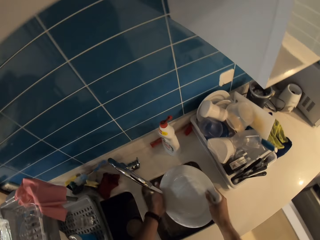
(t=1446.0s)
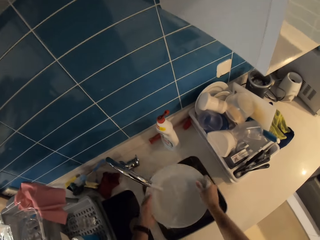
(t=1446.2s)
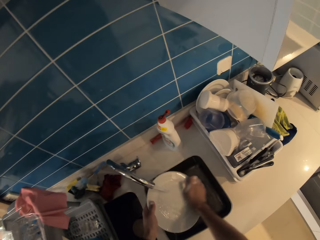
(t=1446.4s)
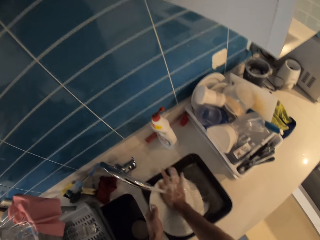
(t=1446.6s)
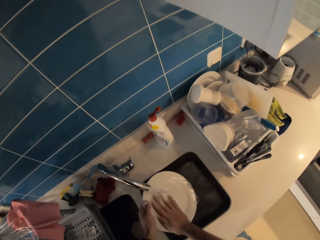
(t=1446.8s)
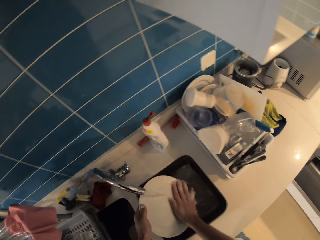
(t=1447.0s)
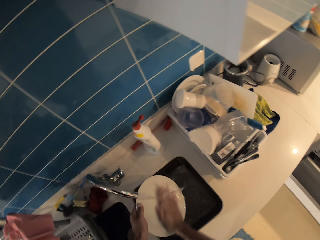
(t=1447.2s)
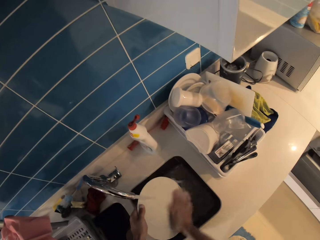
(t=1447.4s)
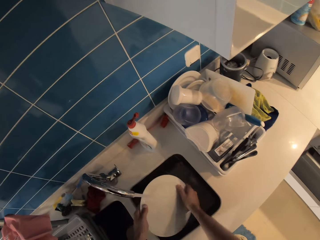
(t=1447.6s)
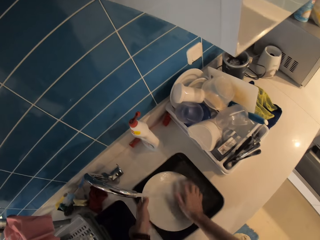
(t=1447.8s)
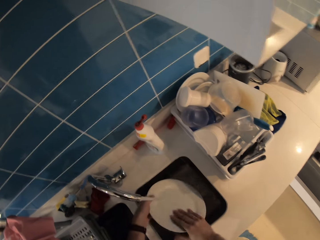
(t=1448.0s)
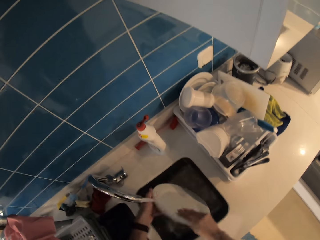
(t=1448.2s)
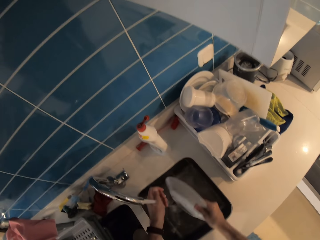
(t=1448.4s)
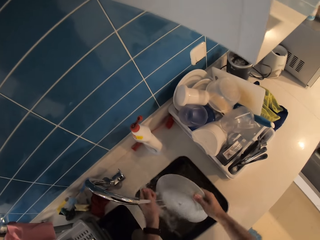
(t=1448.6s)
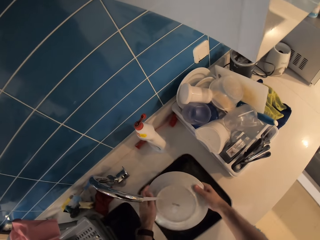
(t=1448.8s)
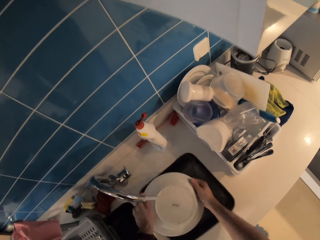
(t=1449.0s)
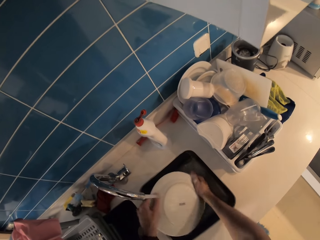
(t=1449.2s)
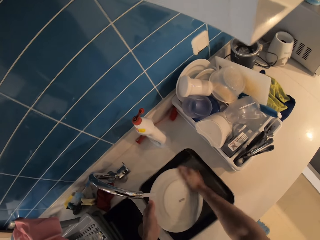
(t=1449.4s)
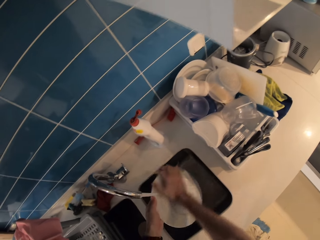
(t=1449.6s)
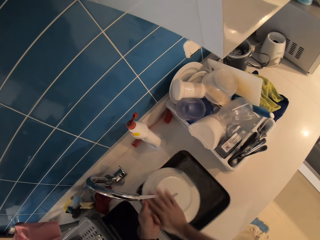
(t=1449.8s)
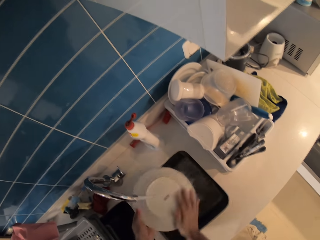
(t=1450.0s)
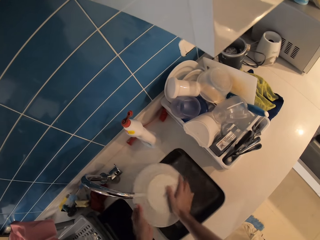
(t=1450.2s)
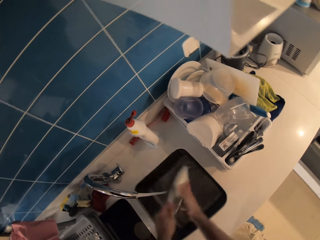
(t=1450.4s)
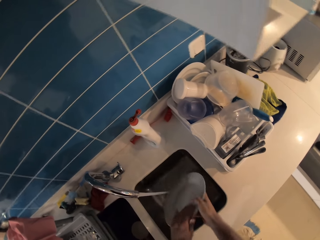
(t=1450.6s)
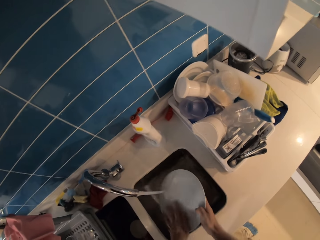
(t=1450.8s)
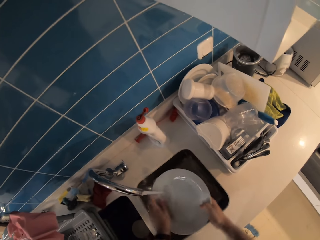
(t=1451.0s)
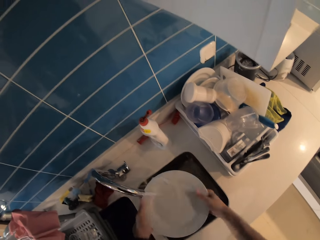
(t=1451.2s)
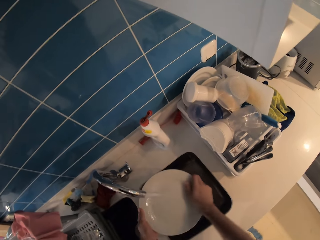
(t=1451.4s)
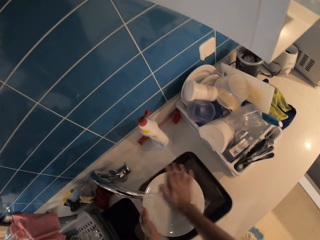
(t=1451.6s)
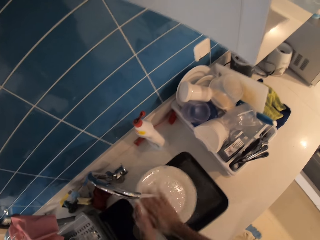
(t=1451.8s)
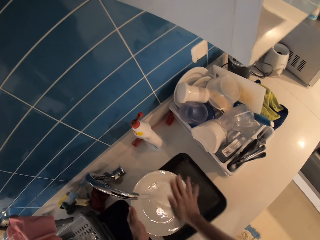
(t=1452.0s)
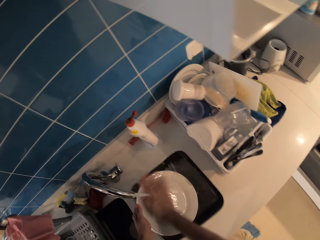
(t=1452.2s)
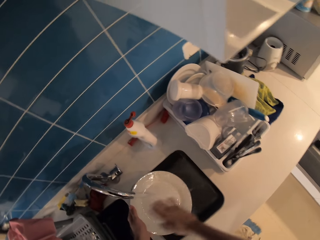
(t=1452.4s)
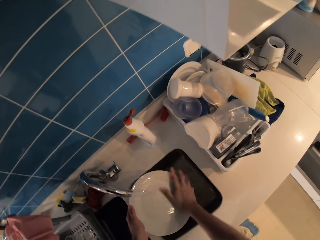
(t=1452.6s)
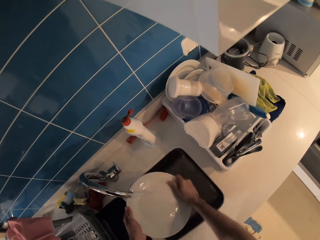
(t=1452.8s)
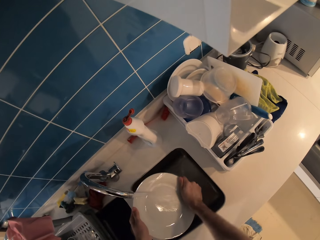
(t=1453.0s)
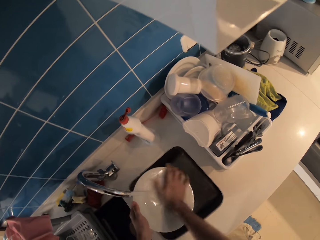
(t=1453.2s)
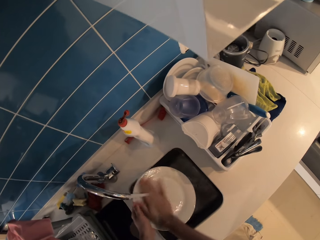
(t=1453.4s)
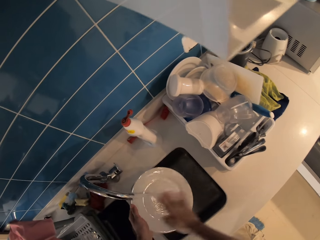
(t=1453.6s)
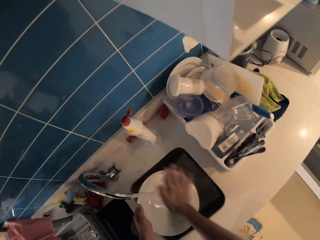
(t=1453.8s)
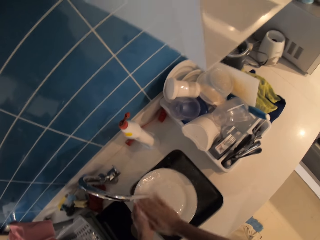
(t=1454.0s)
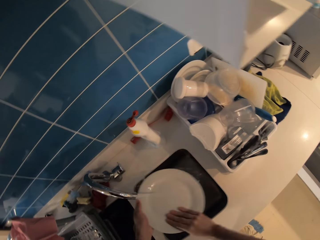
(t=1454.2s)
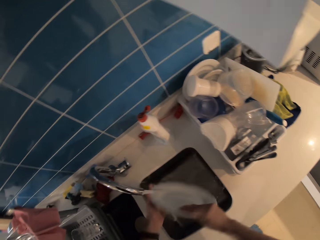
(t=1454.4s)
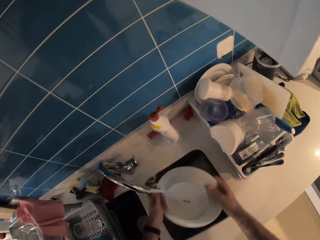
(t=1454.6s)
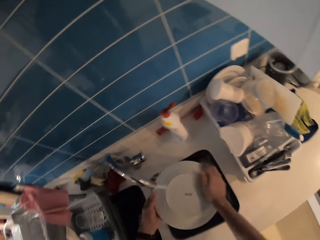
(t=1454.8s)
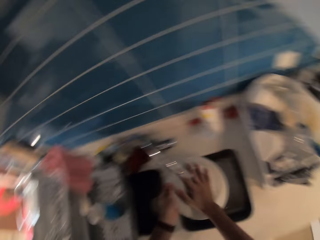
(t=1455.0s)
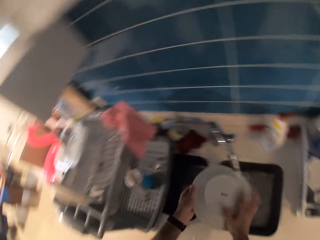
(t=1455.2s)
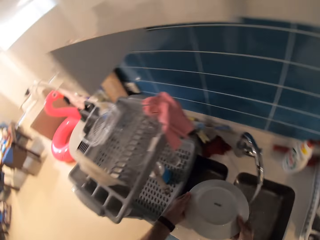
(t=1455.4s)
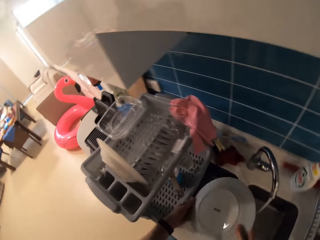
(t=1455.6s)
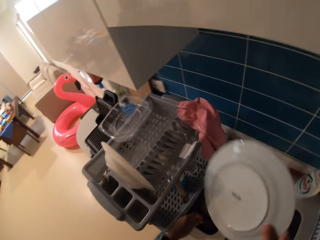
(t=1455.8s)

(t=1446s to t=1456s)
The camera wearer rinses the plate in his hands with water from the tap.

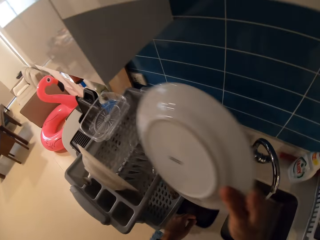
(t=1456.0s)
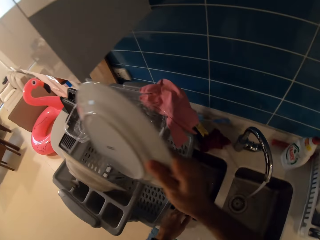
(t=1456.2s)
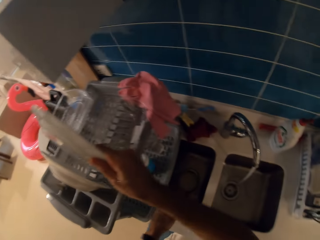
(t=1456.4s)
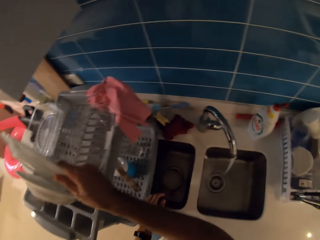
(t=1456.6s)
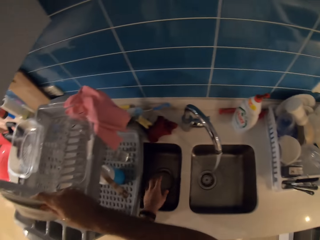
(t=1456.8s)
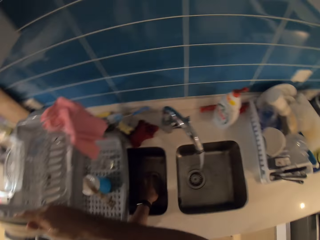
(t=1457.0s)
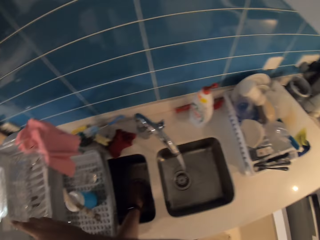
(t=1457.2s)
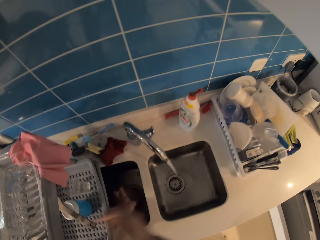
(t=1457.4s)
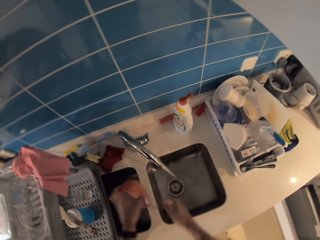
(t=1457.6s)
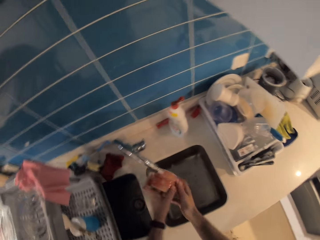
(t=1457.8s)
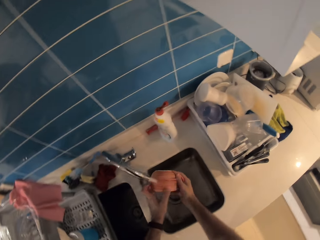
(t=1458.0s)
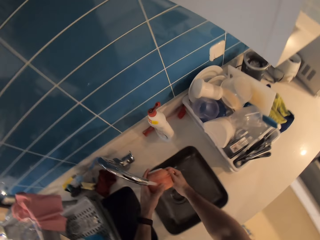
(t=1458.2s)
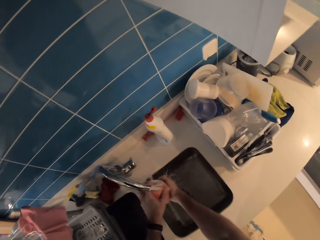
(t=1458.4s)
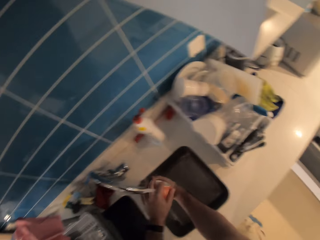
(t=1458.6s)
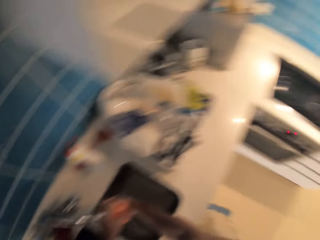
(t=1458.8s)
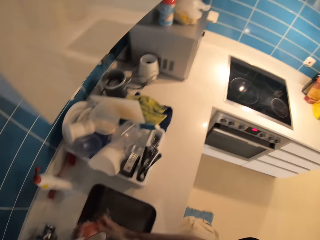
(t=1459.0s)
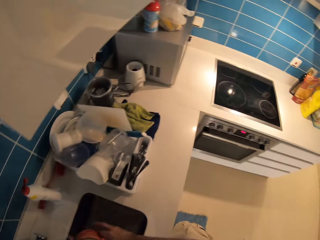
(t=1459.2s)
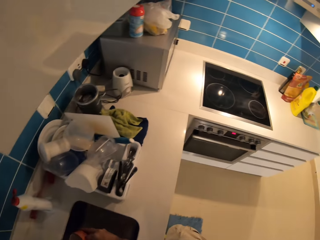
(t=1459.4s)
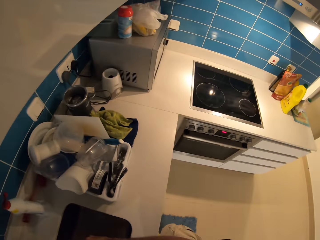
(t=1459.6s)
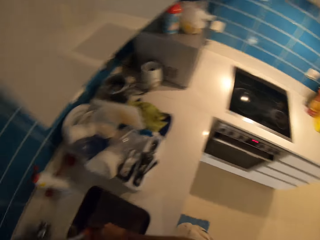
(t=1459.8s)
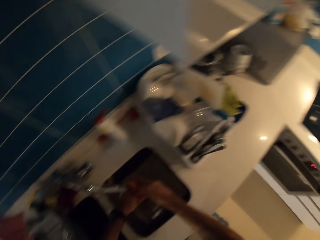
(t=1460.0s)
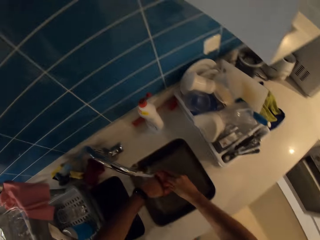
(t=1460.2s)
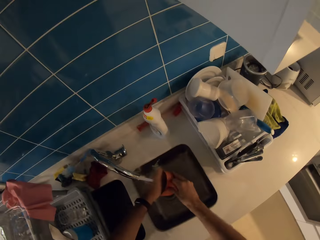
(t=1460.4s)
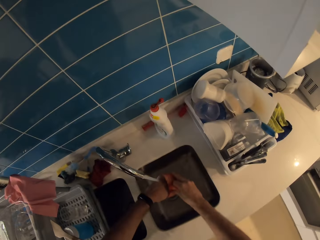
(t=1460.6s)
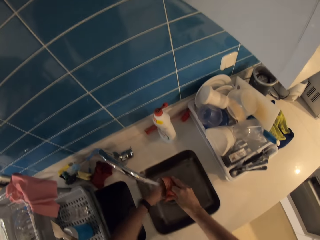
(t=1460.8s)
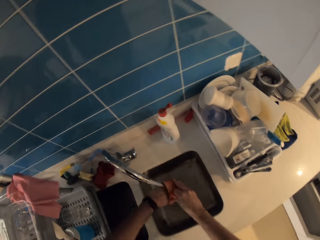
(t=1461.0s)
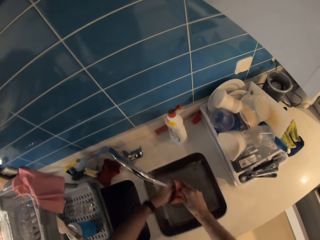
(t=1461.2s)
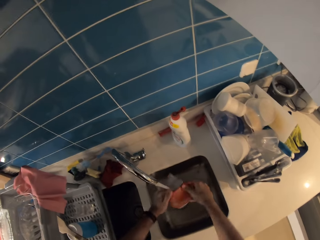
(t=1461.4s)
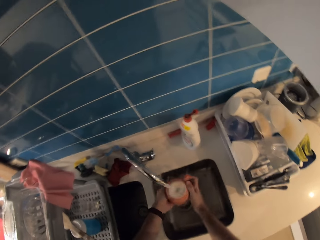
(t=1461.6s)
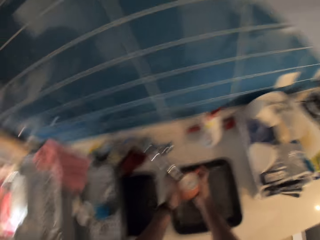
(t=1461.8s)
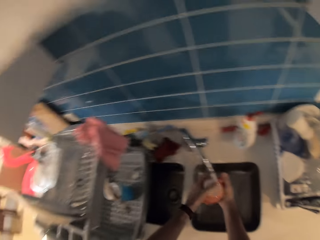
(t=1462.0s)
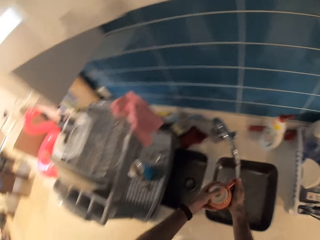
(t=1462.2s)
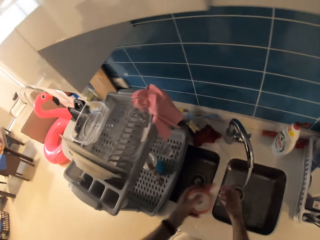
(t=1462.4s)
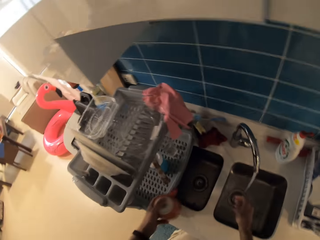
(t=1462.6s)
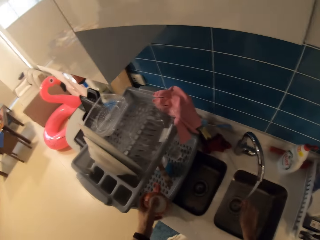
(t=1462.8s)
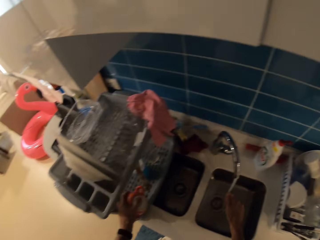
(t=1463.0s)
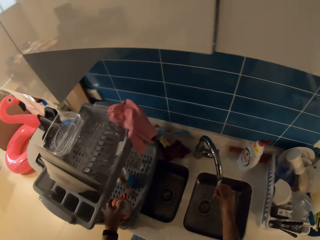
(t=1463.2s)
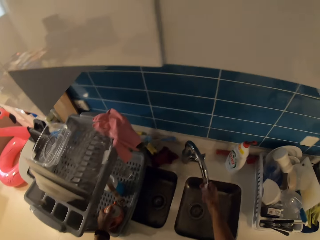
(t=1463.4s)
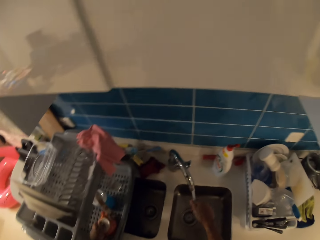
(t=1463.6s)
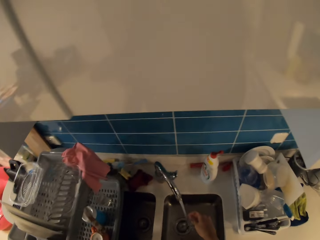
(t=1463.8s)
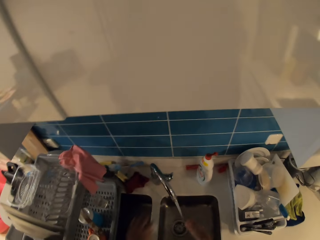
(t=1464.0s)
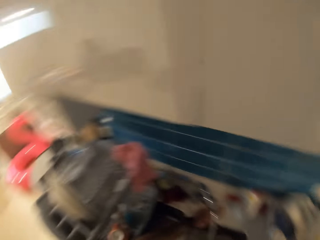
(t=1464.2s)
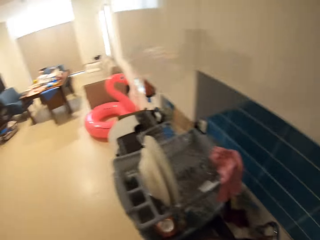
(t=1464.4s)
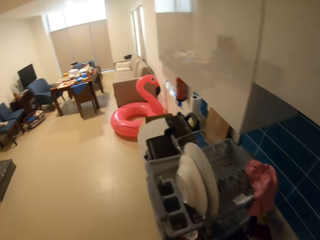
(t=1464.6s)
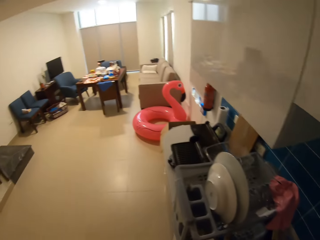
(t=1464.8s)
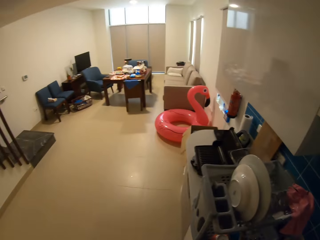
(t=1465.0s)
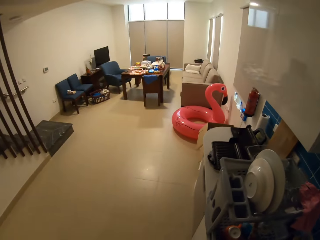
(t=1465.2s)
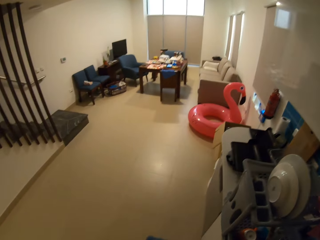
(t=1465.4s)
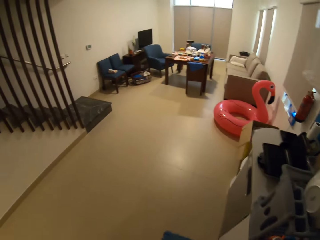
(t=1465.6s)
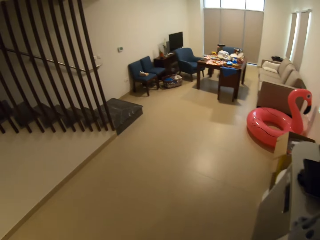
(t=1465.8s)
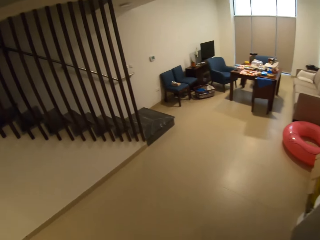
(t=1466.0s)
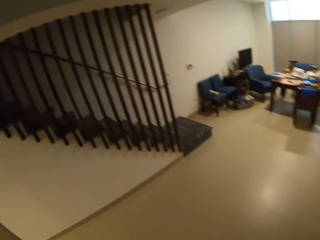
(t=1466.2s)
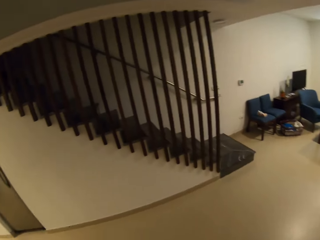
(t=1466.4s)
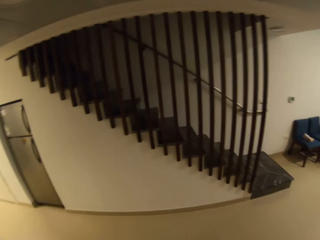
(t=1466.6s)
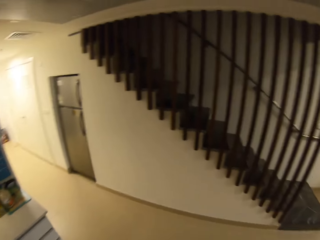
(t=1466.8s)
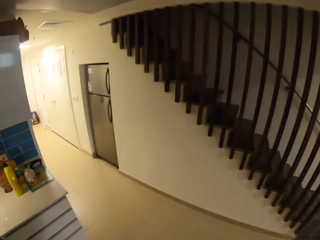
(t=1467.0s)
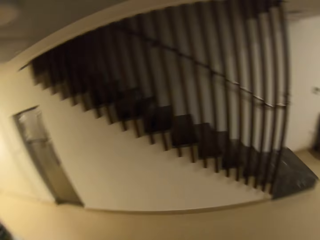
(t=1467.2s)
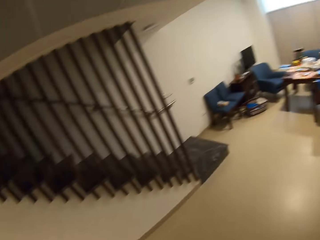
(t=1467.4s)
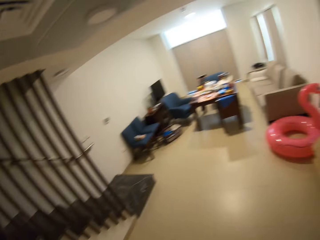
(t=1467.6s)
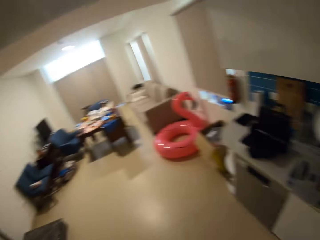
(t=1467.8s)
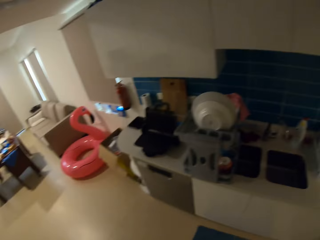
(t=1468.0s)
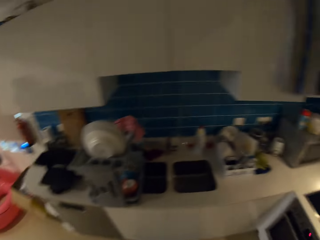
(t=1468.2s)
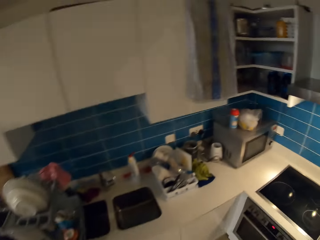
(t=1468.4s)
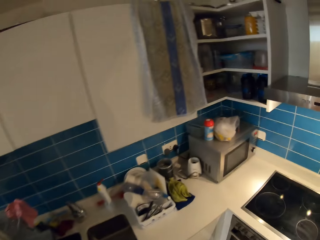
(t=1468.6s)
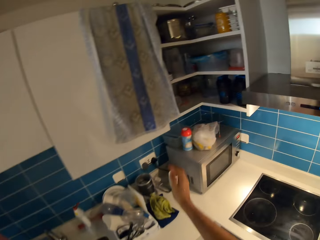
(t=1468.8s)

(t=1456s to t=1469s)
The camera wearer places the plate in his right hand in the utensils rack. He picks up the cup from the sink with his left hand. He rinses the cup in his hands with water from the tap. He places the cup in his left hand in the rack. He closes the tap knob with his left hand. He turns around.
